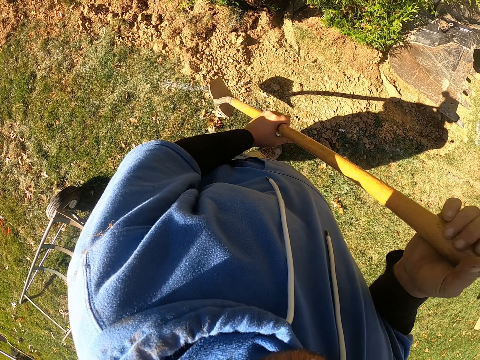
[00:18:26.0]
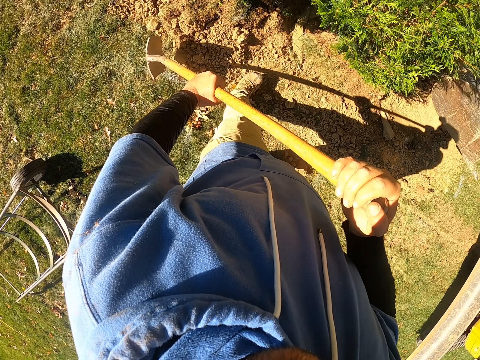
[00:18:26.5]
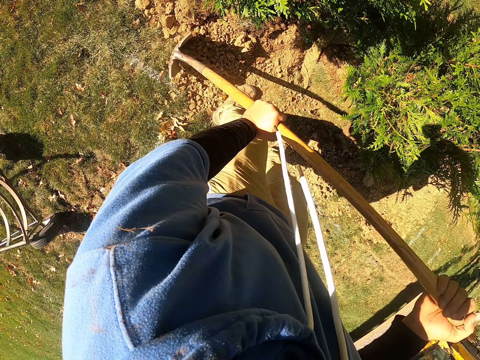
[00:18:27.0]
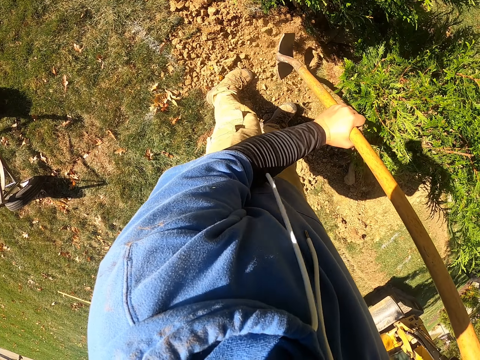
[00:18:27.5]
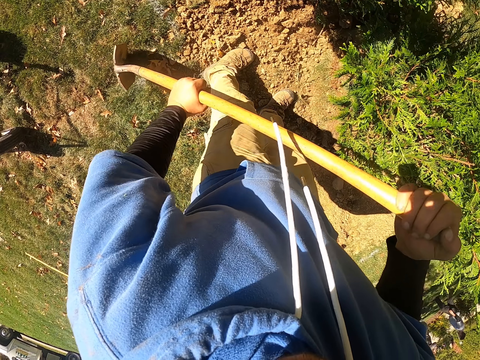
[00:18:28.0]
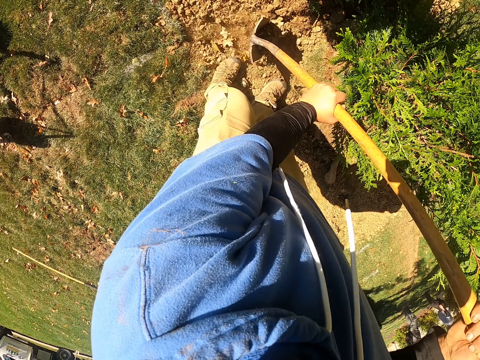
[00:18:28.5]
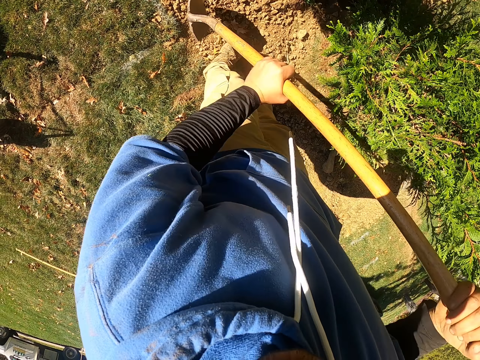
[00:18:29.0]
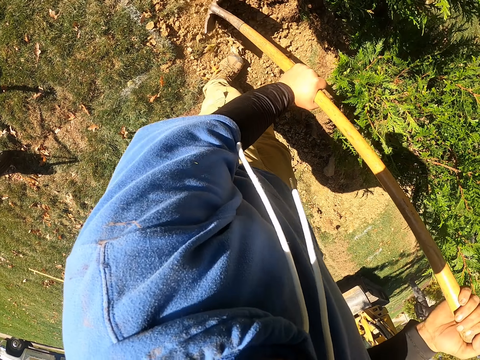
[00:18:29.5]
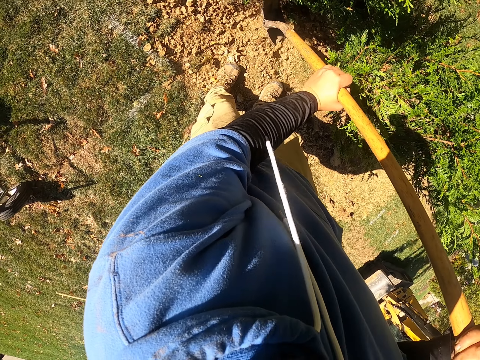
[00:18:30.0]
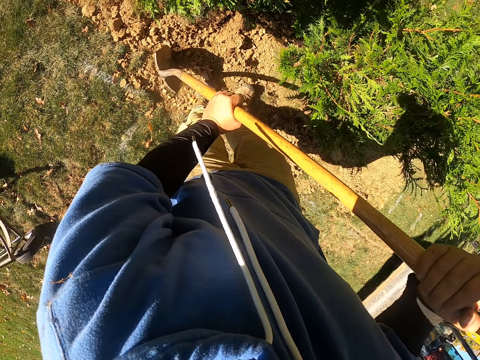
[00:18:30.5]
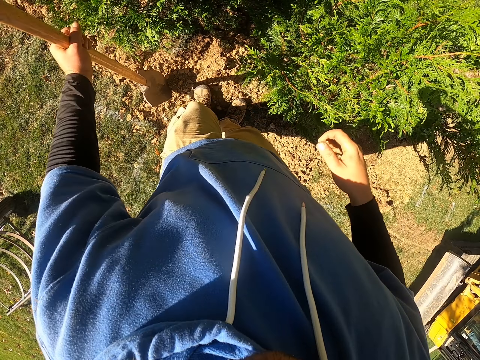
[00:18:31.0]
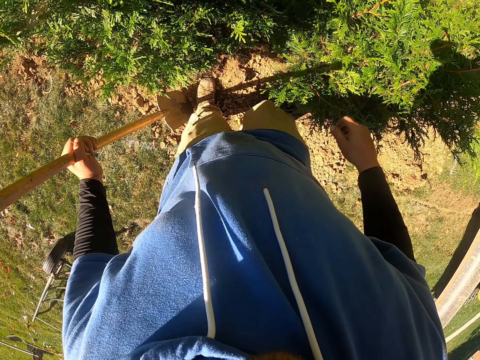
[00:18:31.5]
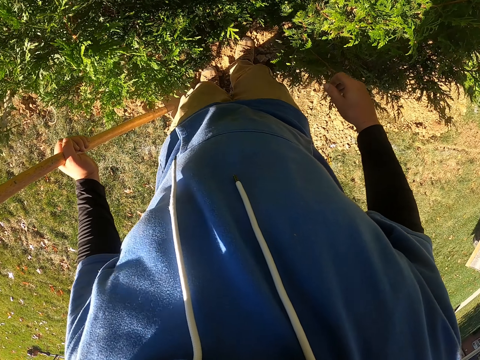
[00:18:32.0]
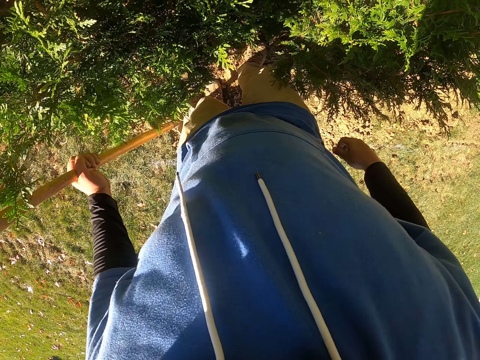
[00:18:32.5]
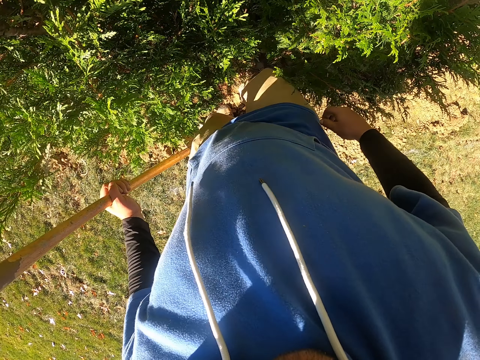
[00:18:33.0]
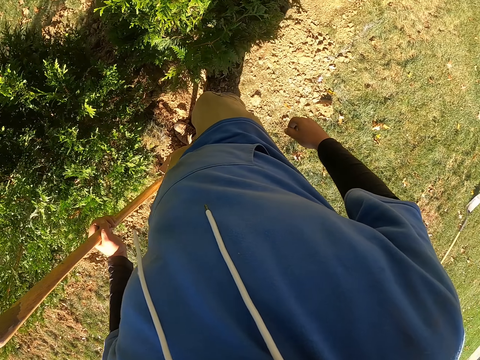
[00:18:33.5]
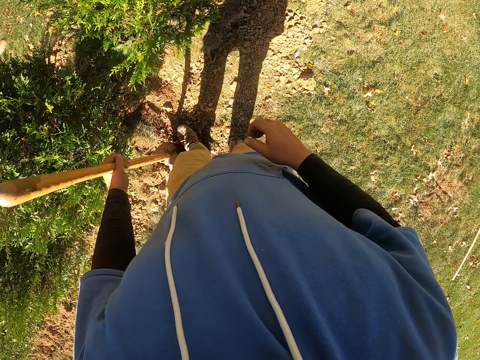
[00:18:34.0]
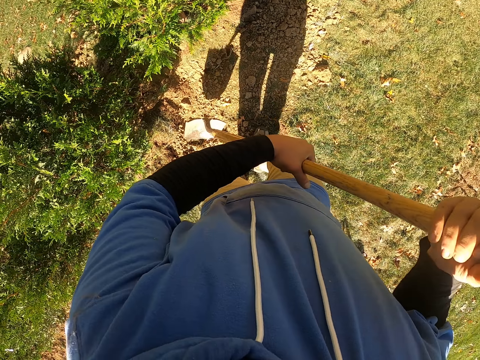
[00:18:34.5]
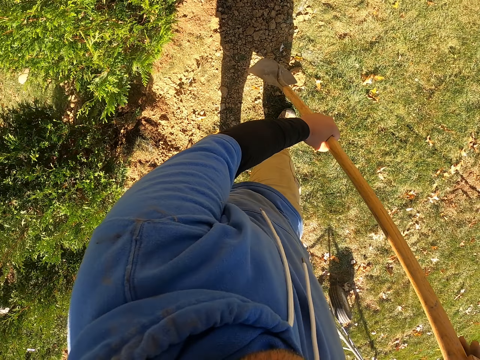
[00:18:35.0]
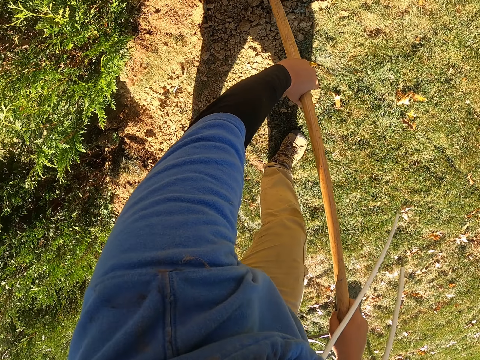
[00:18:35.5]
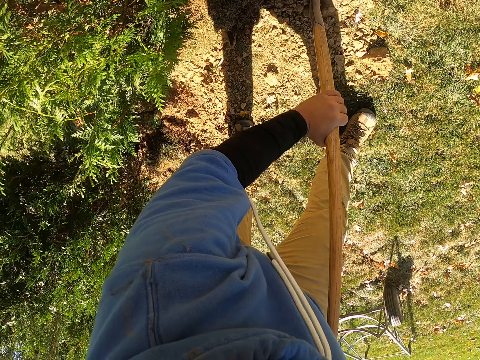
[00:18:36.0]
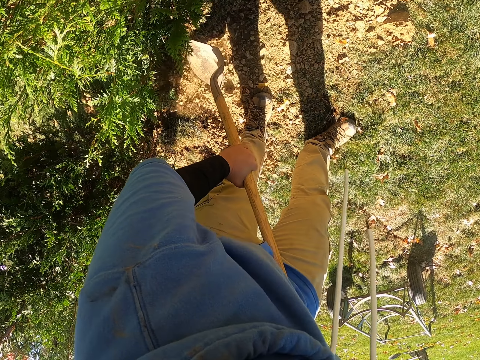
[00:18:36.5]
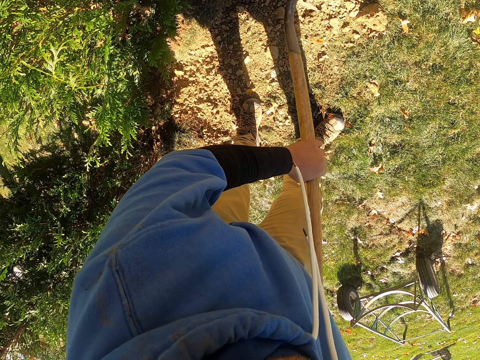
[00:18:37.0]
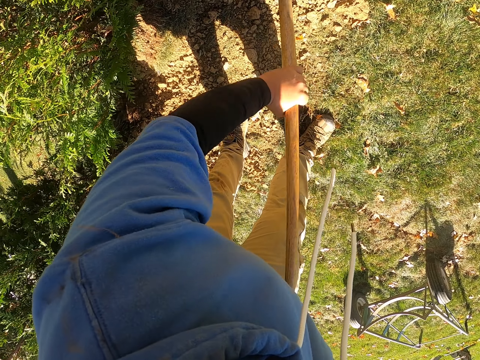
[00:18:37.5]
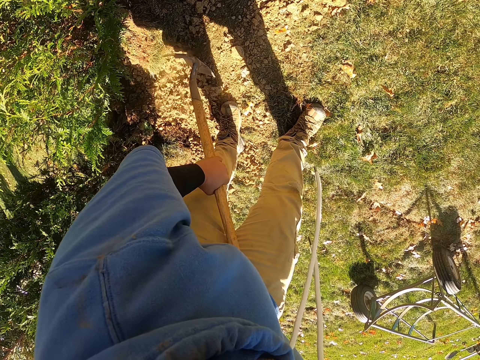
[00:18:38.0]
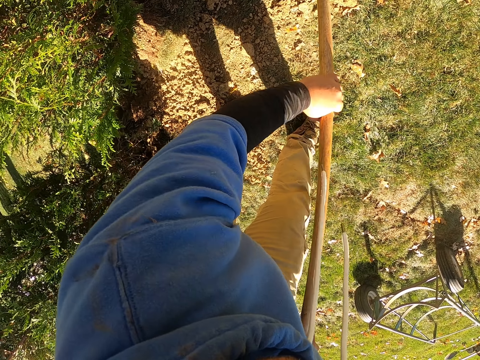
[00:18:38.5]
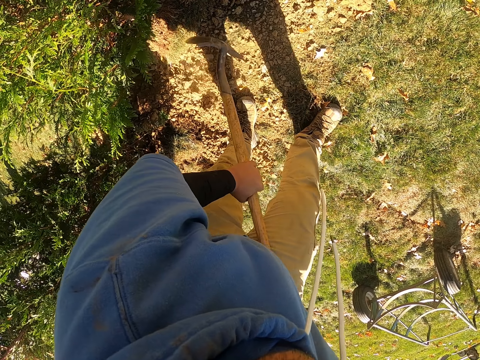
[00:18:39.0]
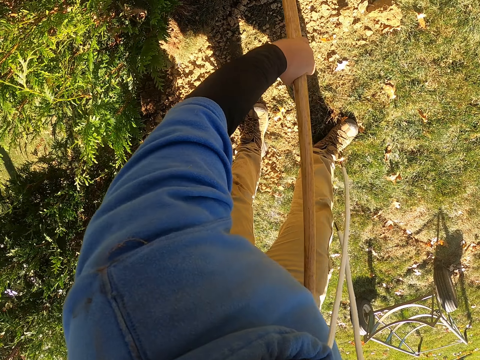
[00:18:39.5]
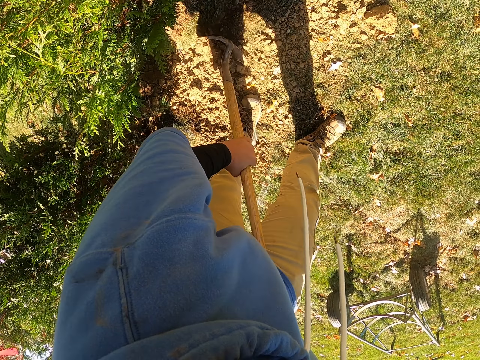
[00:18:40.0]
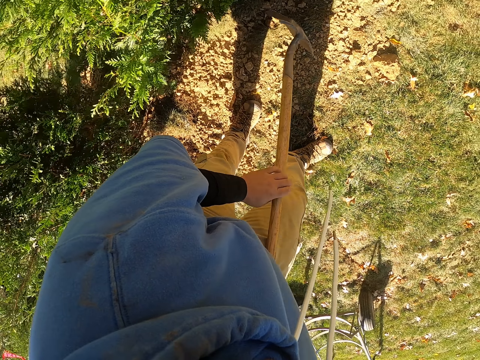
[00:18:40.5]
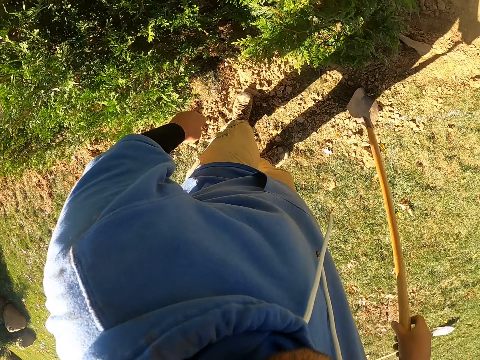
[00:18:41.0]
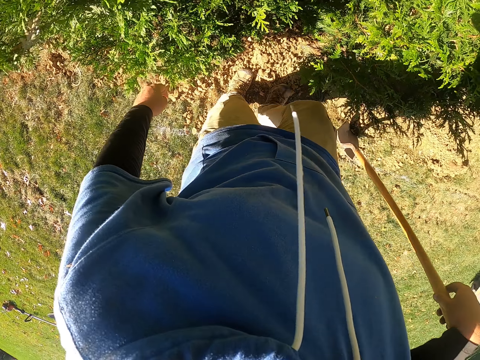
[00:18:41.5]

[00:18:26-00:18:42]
The camera wearer moves the soil with a spade repeatedly. They step on the soil. They move the soil with the spade repeatedly.

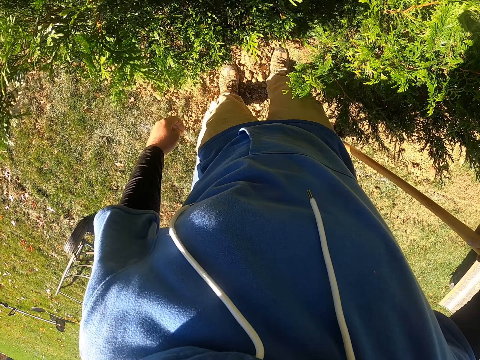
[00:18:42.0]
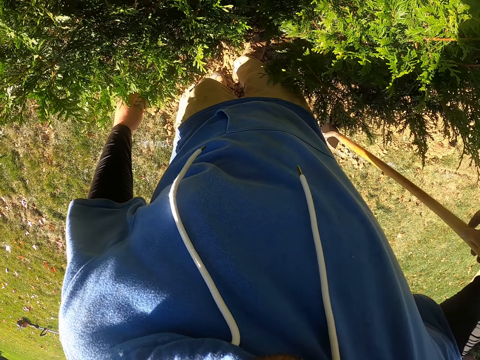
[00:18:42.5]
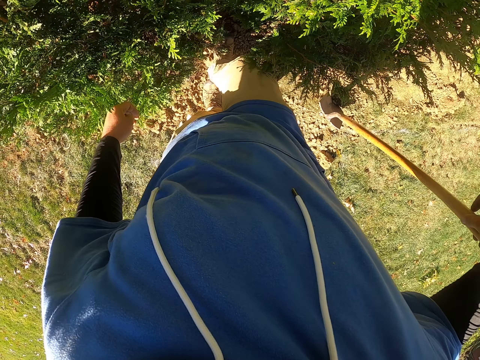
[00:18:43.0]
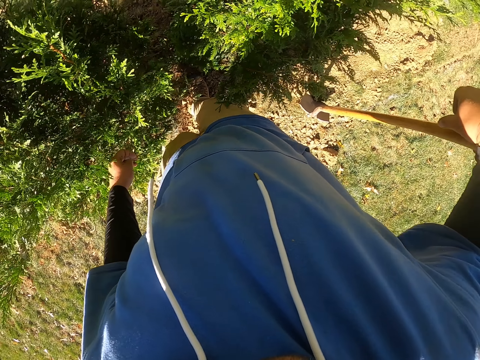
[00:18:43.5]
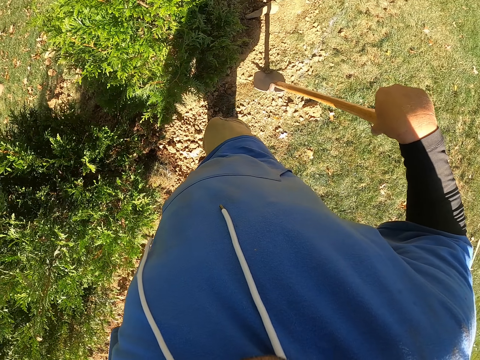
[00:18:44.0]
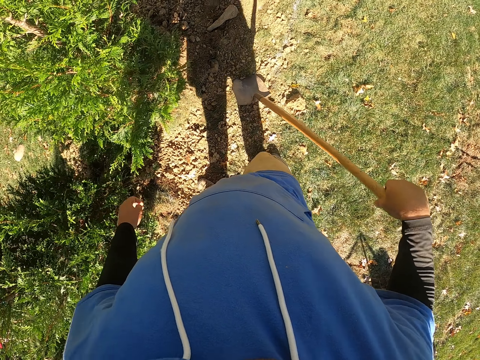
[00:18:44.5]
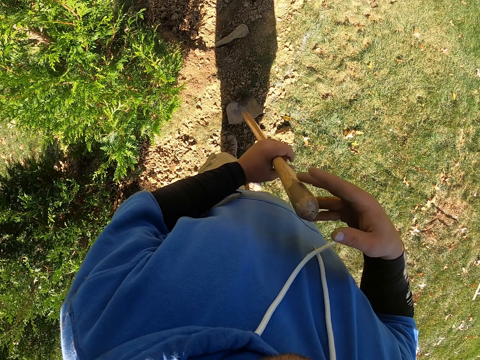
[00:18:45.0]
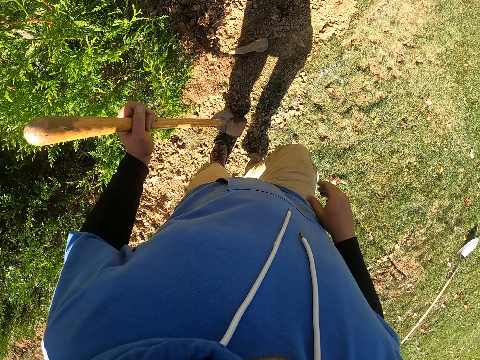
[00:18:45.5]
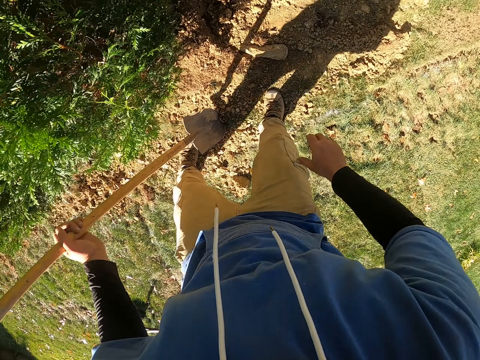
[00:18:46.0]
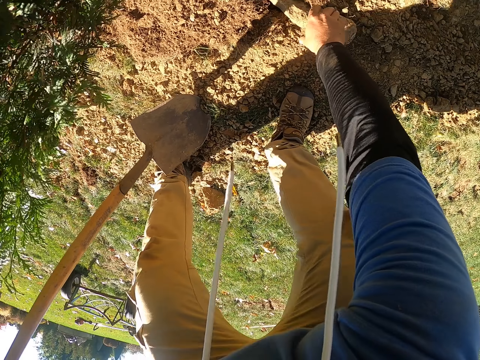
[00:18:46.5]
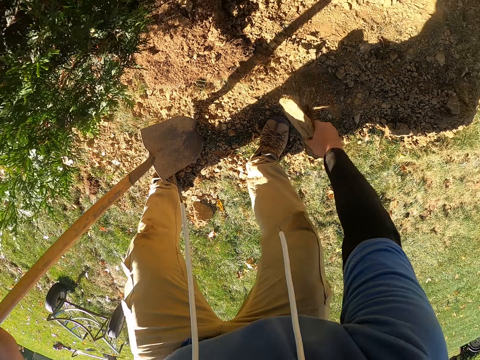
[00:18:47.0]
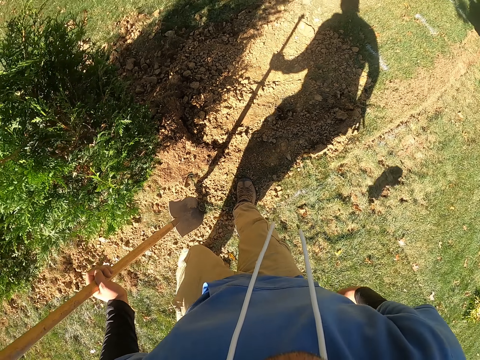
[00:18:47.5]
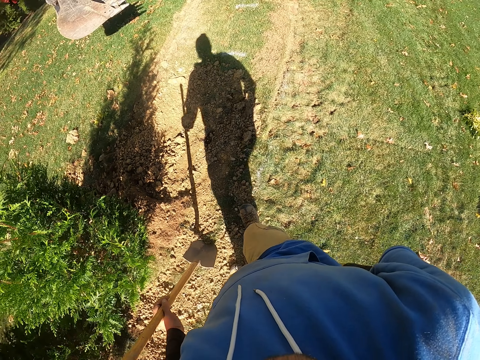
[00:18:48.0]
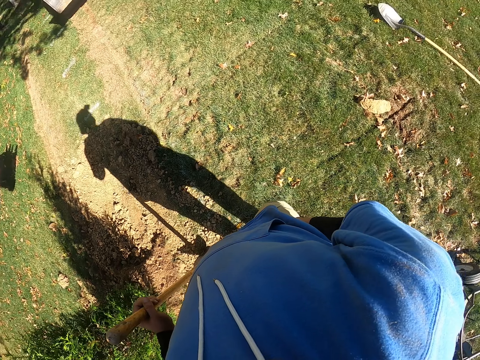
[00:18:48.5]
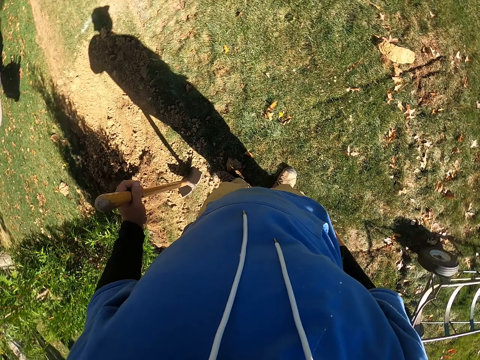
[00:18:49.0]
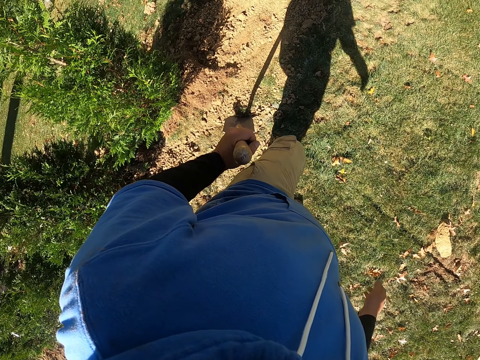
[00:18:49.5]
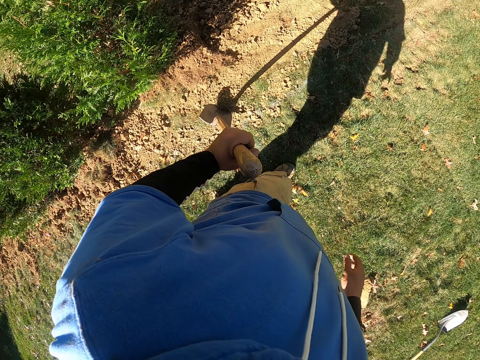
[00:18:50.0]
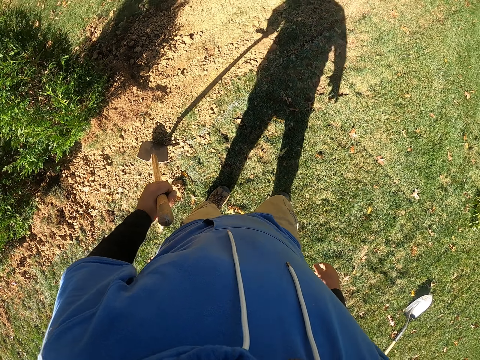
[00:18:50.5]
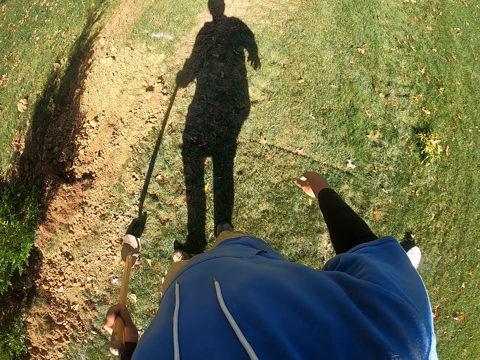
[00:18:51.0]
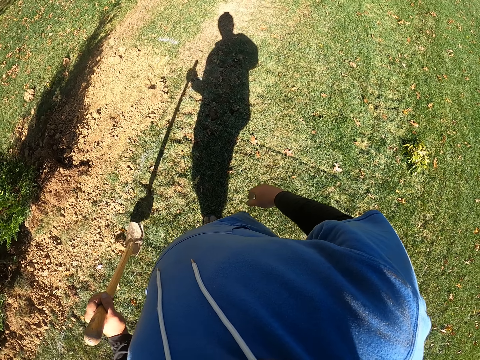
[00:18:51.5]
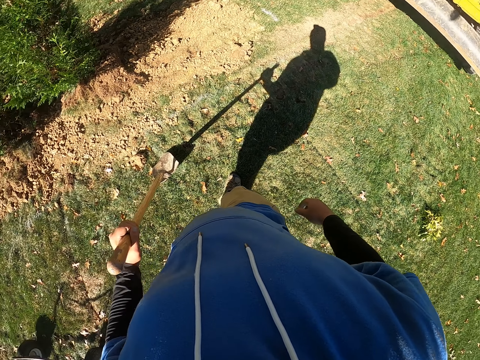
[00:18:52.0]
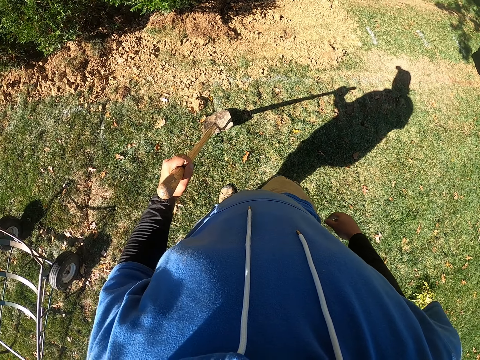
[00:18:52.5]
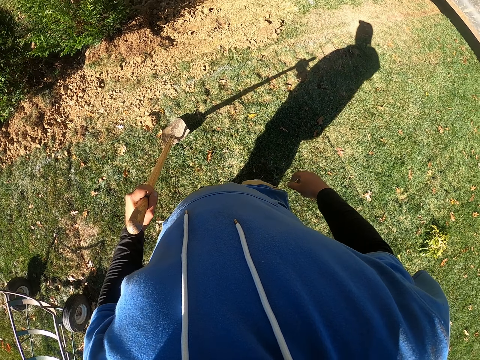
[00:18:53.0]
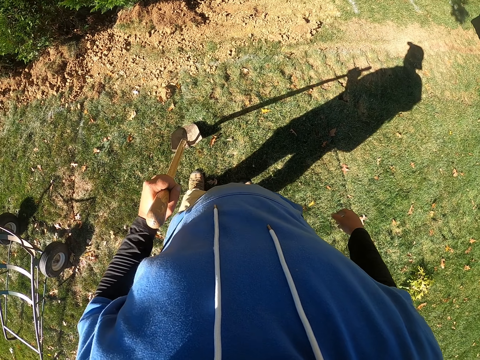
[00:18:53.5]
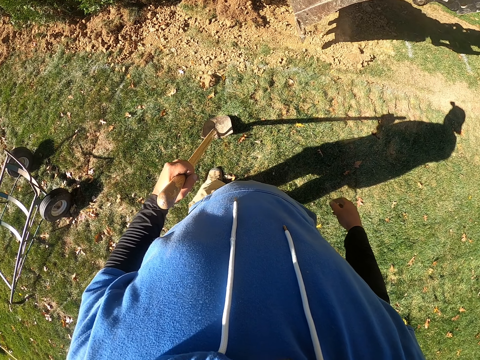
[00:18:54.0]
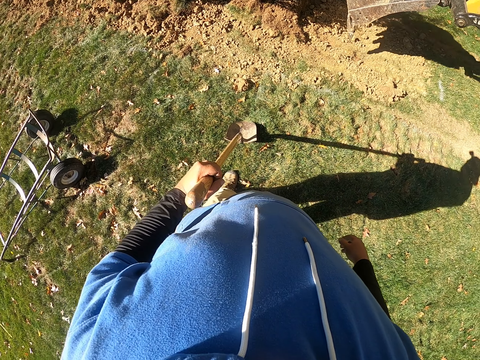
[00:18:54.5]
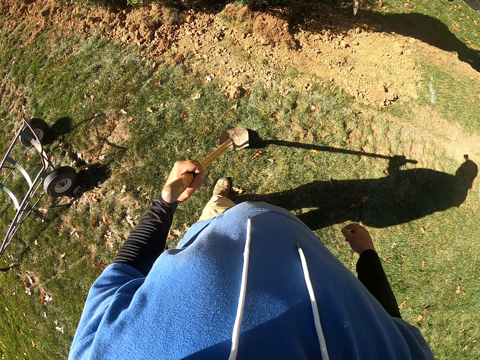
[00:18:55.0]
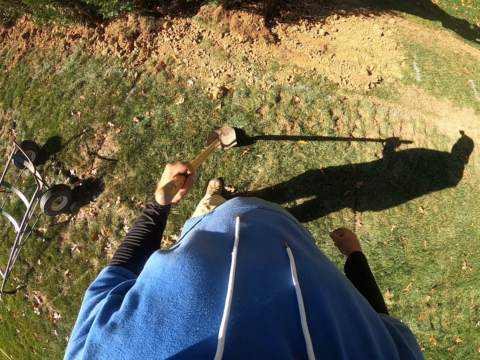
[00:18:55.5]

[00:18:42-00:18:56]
The camera wearer steps on the soil. They pick up a rock. They throw the rock aside on the ground. They spit saliva on the ground. They move aside.
